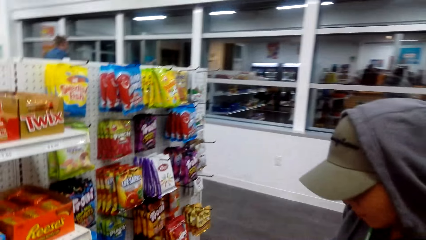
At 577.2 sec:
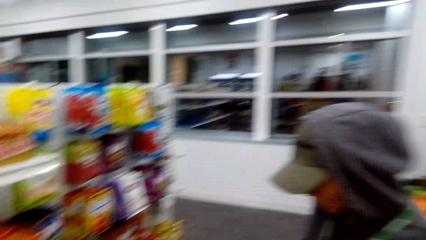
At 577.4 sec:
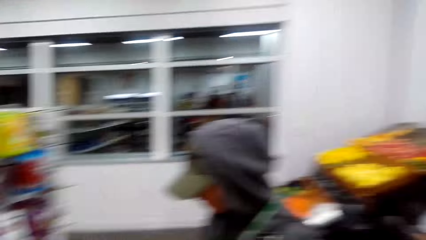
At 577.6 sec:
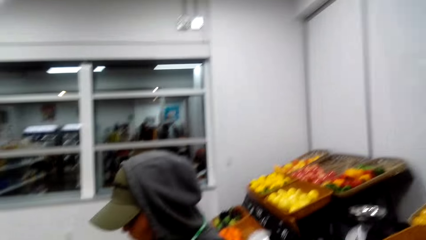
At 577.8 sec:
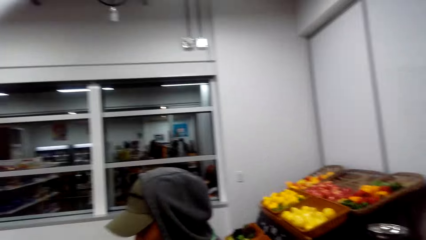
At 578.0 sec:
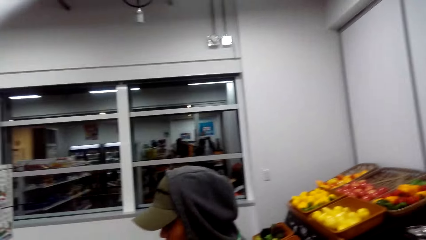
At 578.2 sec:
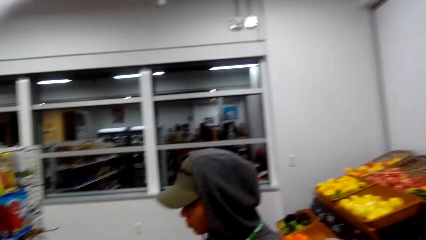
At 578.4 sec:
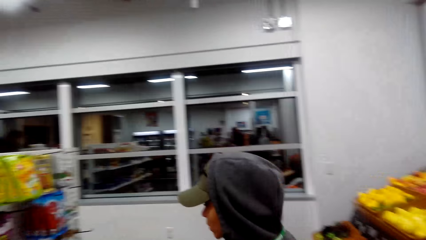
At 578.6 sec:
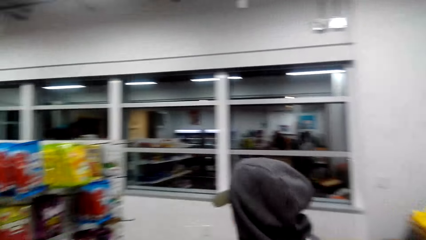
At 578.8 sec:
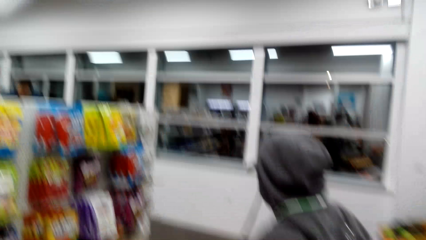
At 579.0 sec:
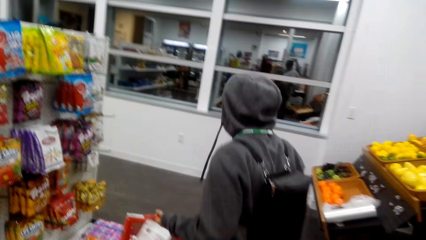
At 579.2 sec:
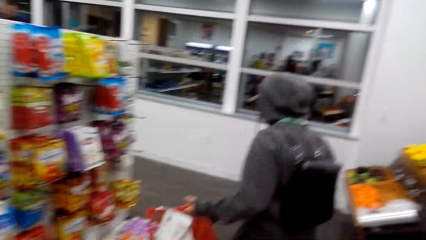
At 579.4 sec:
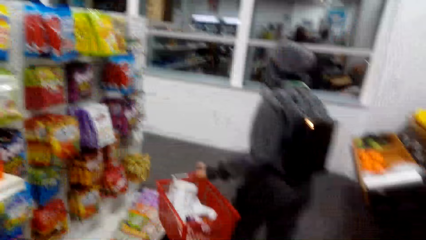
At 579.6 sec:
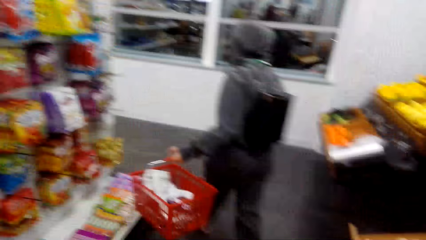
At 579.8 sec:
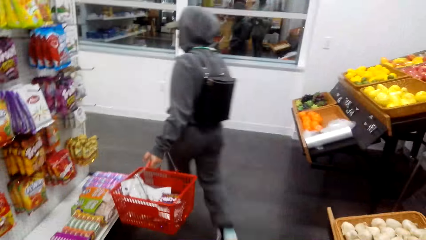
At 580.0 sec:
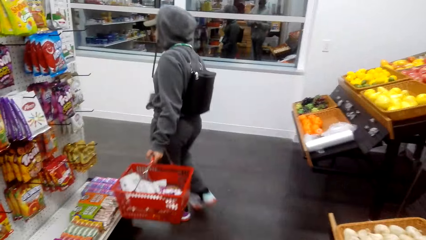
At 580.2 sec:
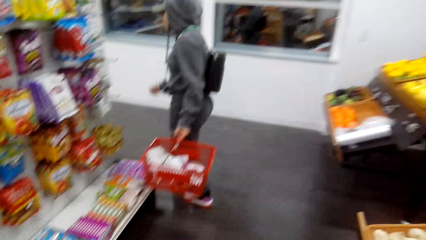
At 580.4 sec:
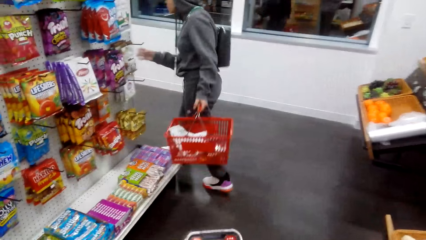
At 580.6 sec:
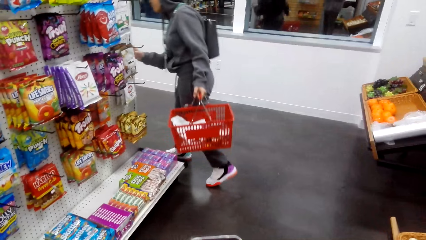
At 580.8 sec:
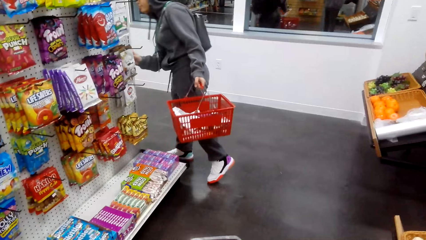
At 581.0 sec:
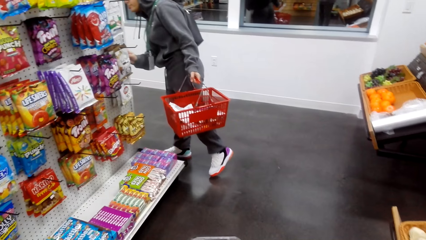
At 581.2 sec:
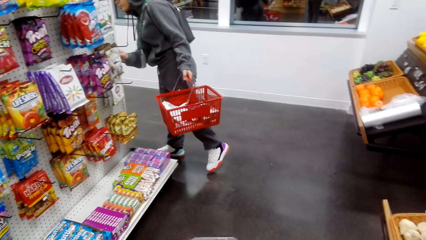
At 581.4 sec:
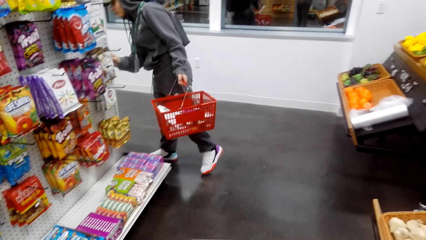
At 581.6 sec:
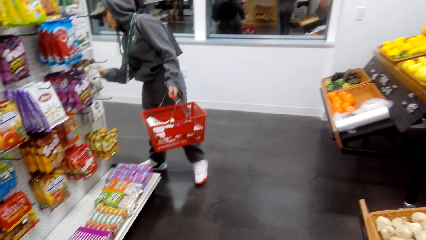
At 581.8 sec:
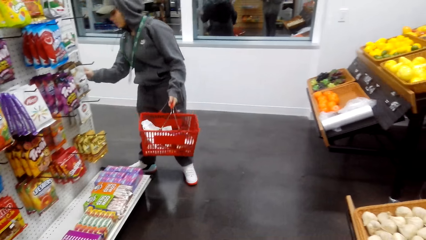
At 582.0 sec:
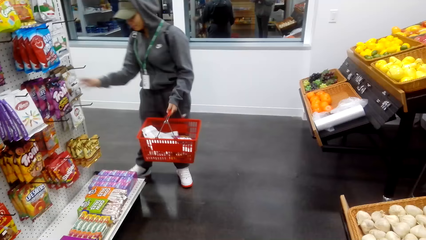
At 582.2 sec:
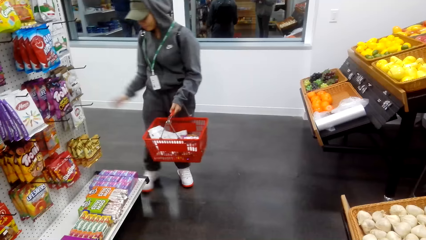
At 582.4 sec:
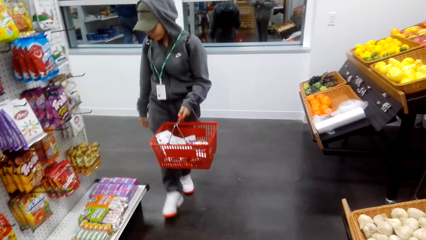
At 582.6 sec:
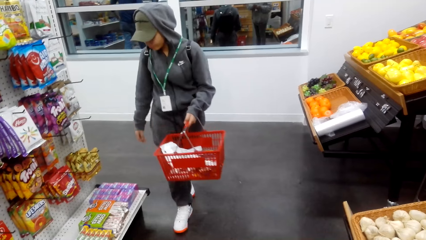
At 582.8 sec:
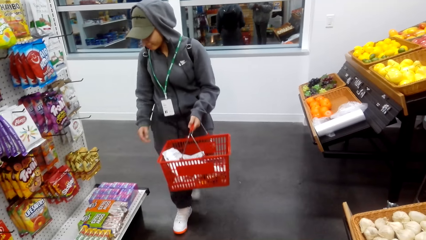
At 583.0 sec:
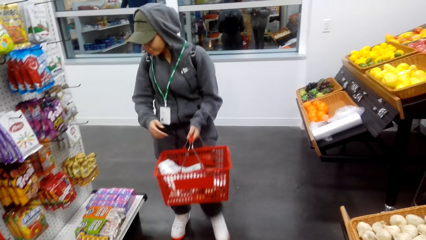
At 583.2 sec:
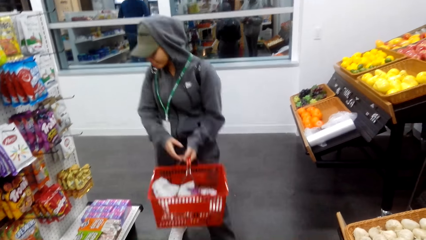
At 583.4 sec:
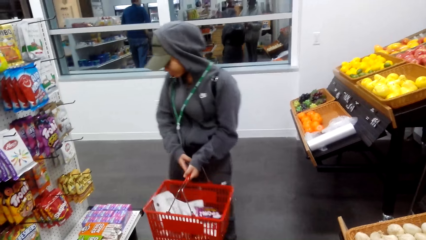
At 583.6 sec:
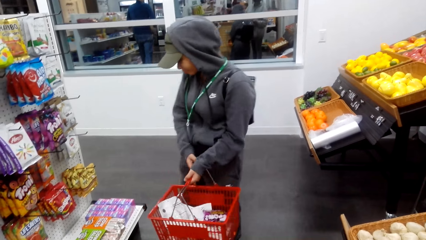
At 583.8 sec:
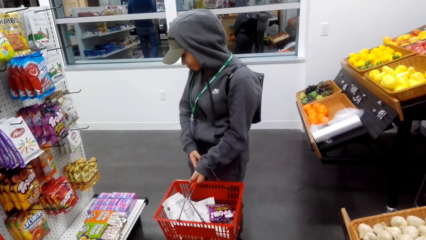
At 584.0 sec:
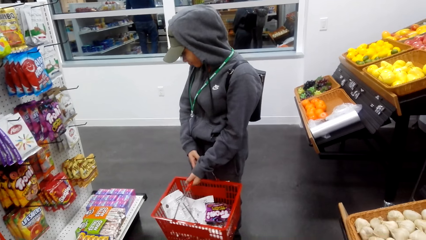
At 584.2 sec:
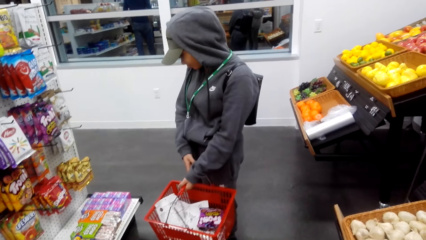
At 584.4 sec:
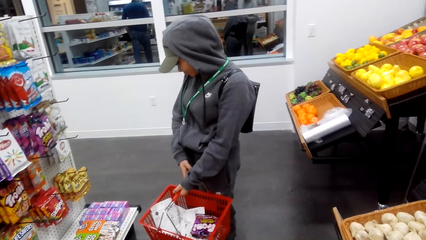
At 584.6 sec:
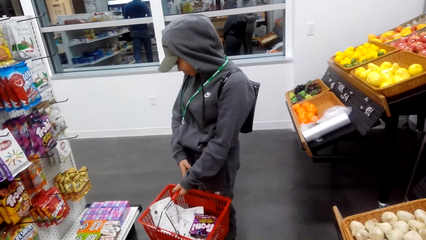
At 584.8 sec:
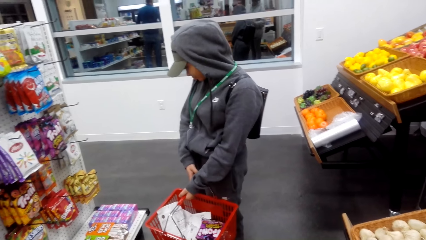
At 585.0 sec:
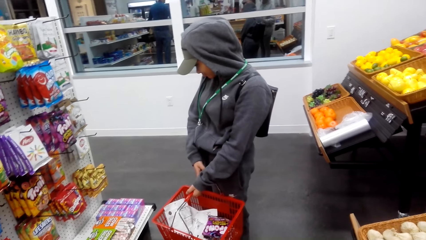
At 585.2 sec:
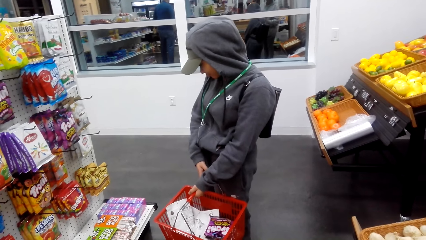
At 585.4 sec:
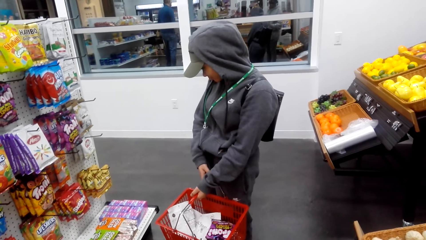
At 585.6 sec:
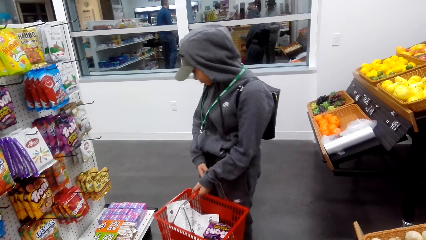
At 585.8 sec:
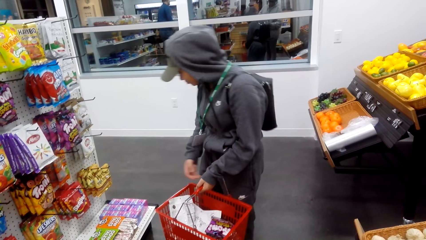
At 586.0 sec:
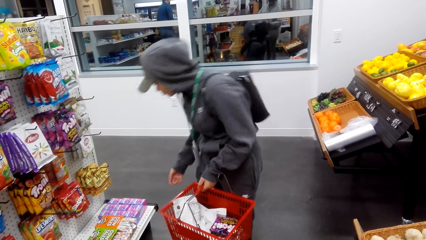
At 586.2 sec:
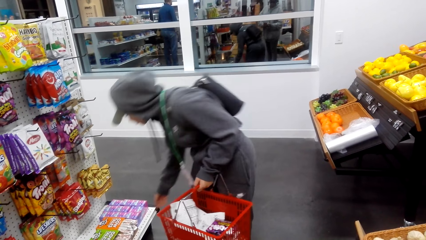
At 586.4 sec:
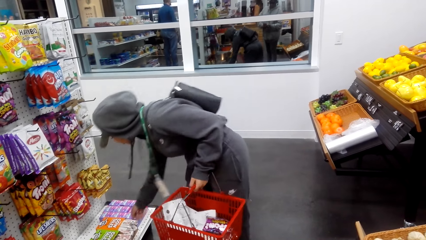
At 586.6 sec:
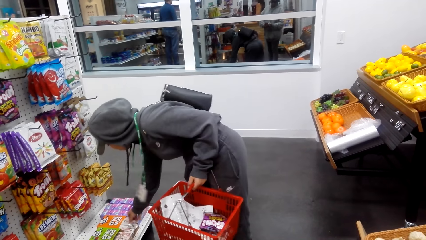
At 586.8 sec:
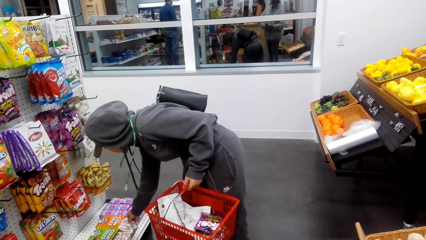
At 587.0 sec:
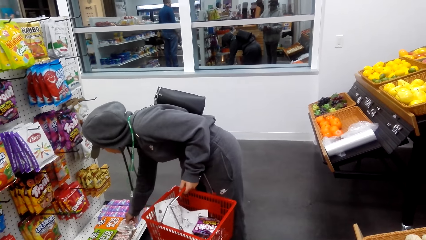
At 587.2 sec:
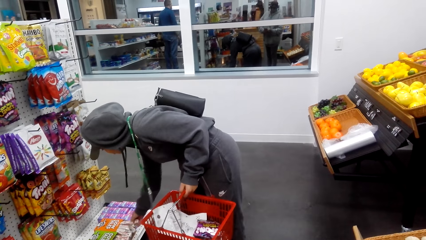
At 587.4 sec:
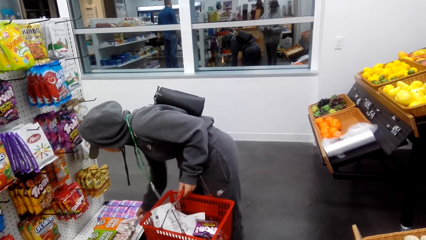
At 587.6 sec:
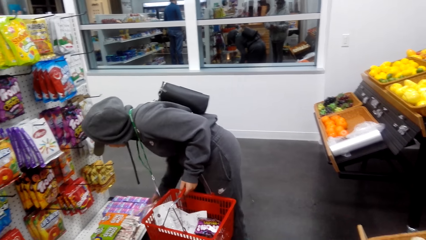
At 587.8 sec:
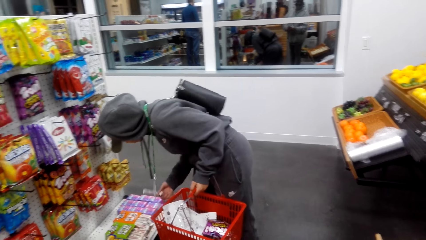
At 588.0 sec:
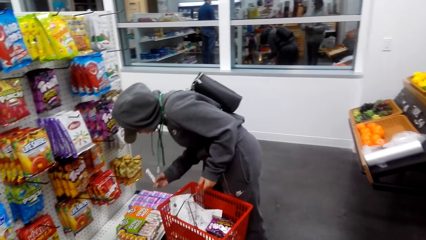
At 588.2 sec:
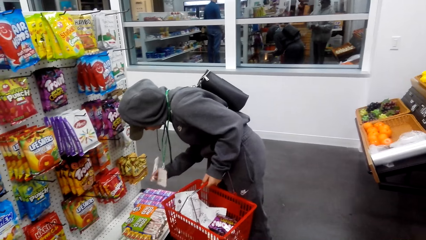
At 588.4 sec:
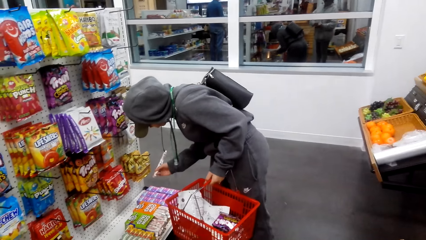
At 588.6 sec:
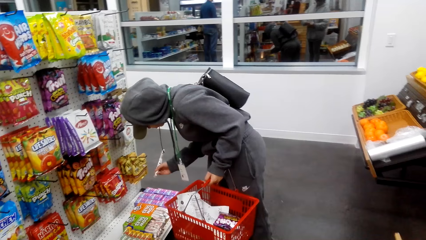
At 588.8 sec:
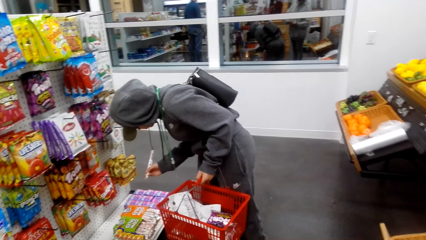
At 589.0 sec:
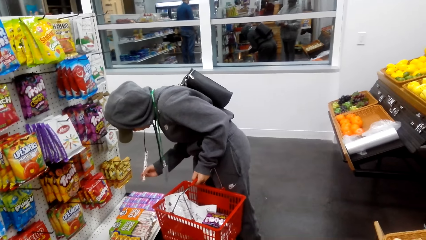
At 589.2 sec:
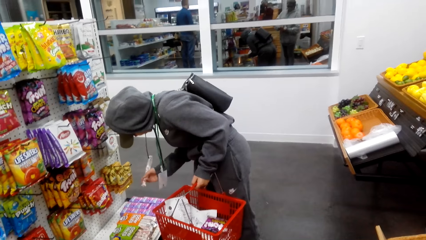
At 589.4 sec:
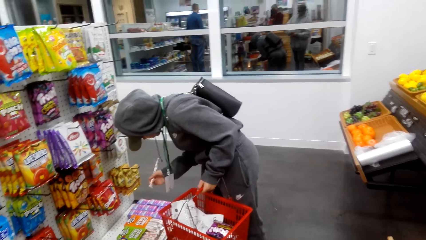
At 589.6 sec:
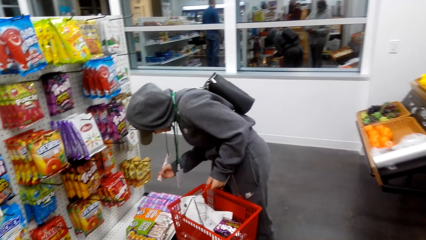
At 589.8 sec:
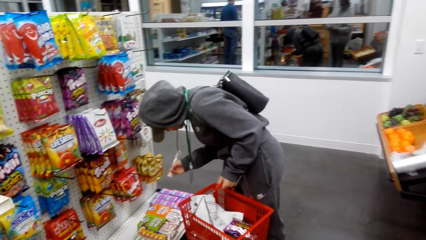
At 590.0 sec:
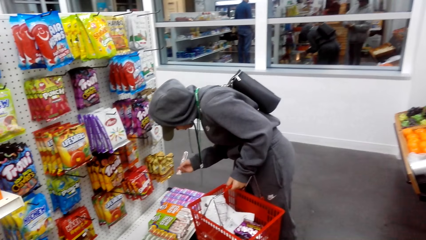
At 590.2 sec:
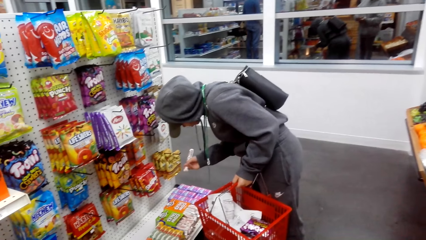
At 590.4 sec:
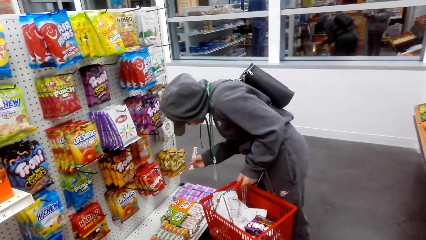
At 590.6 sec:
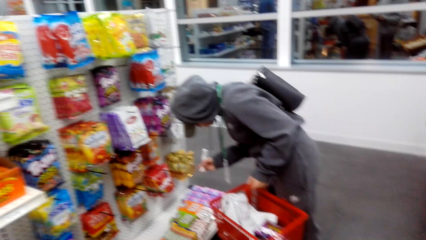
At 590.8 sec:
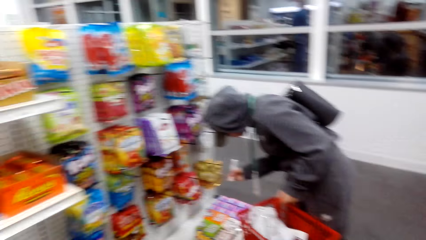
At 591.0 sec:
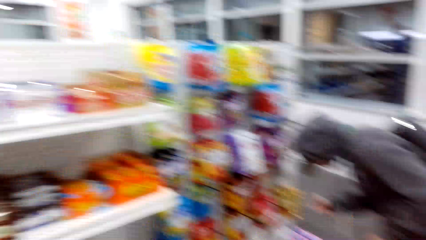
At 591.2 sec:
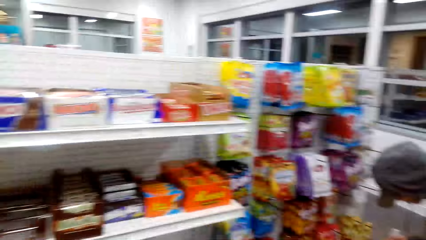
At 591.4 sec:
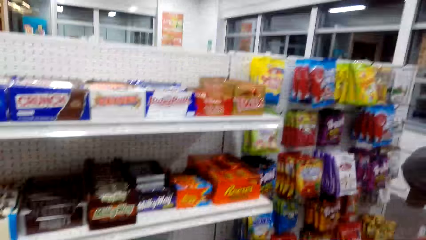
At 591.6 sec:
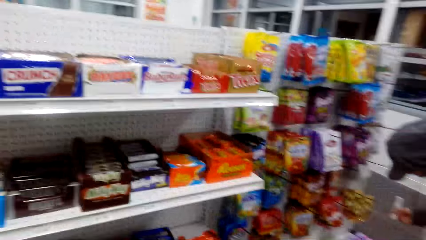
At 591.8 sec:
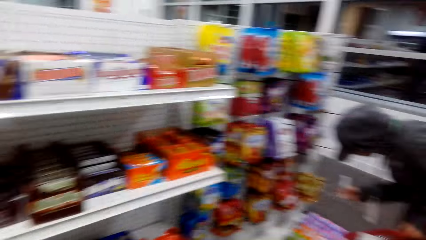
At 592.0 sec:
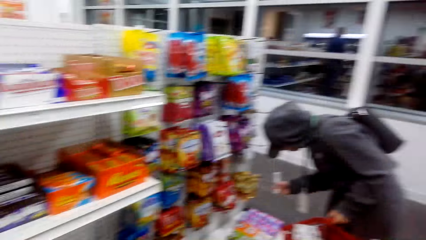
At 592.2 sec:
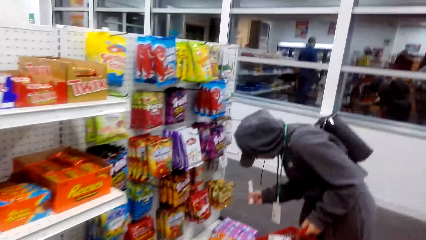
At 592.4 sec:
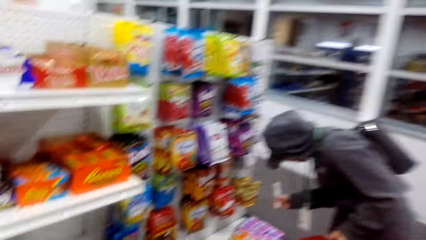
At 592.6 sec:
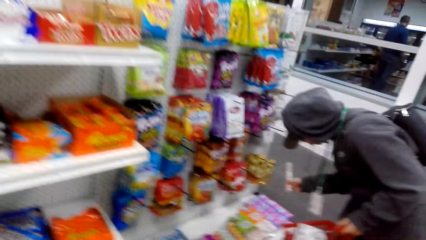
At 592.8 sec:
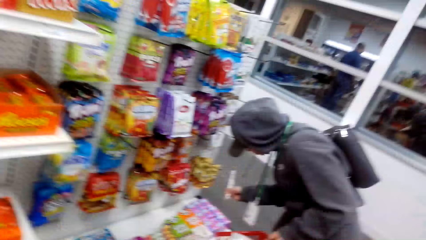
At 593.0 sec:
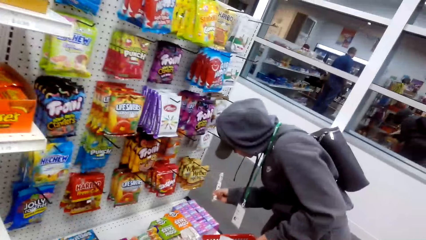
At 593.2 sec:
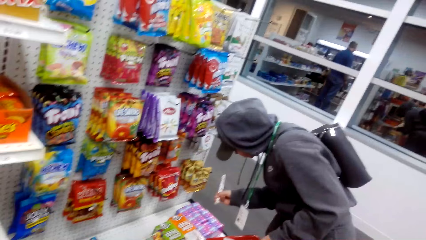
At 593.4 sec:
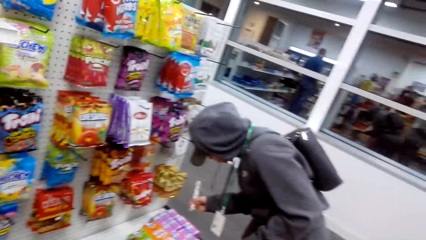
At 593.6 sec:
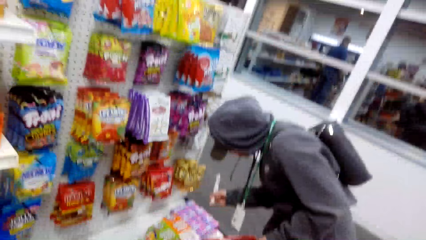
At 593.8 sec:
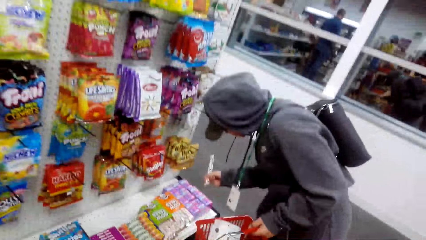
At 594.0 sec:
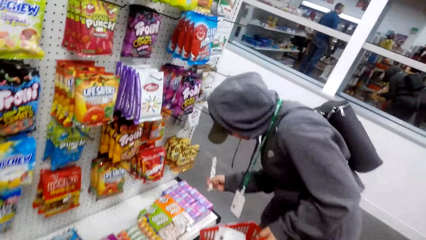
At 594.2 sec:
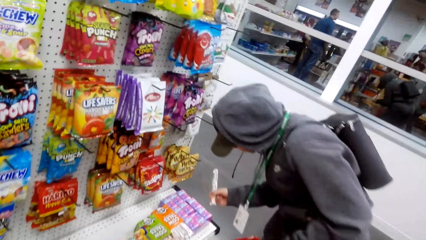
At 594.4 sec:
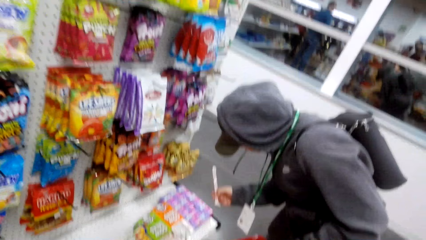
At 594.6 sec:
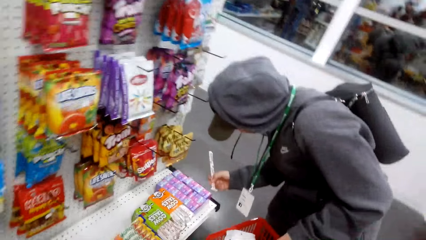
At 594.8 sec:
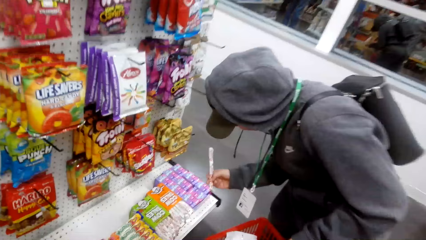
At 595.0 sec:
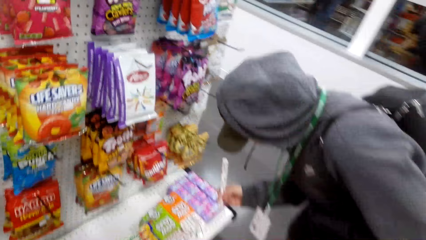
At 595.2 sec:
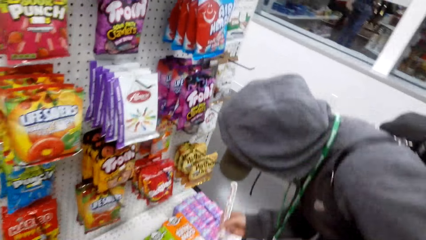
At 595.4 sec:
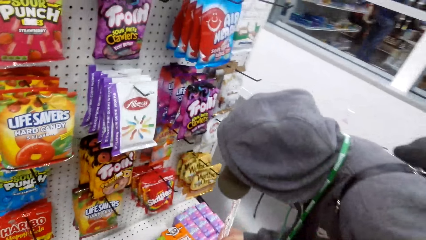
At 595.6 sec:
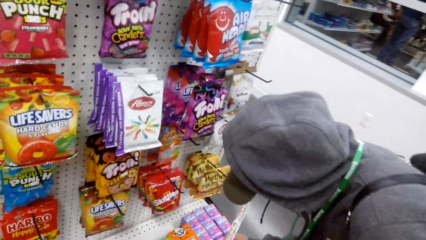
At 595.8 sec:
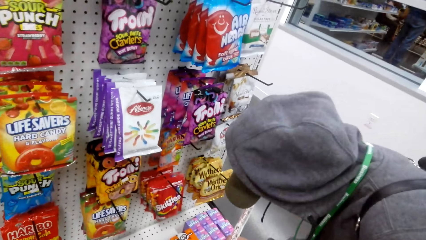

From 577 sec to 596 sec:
A woman picks an item from the shelf. The woman looks at the item. The camera wearer walks around the food display. They converse with the woman.
